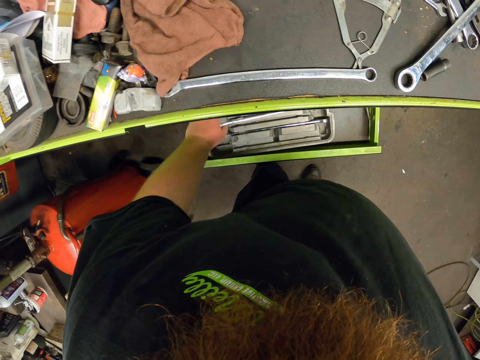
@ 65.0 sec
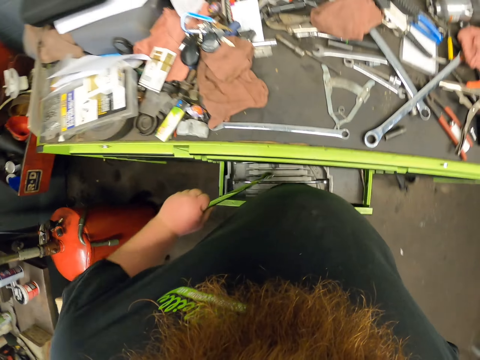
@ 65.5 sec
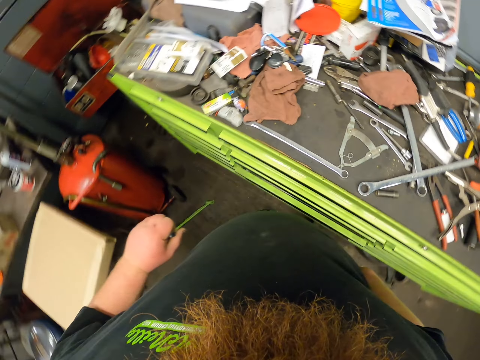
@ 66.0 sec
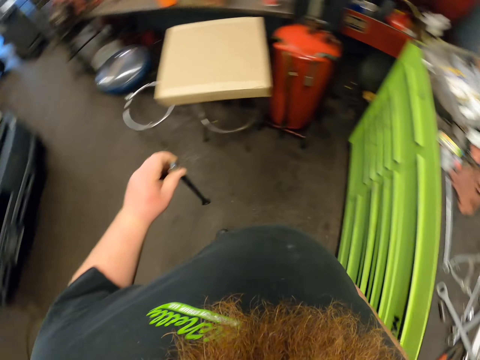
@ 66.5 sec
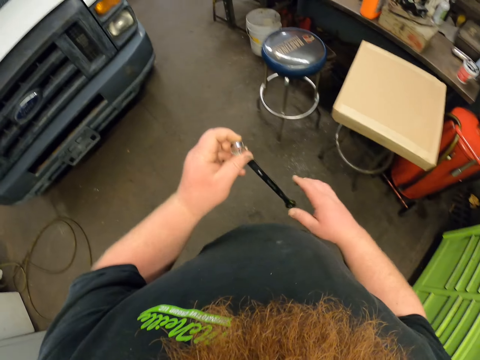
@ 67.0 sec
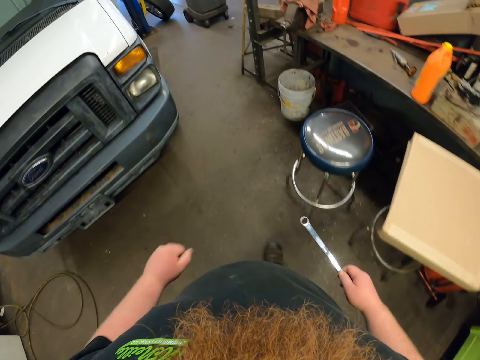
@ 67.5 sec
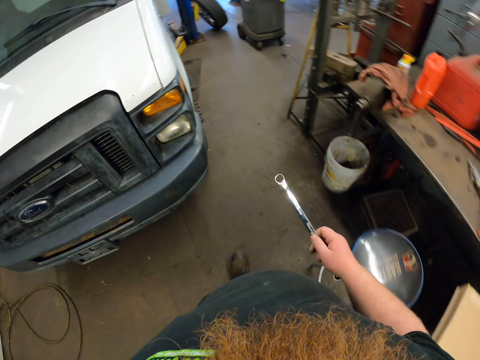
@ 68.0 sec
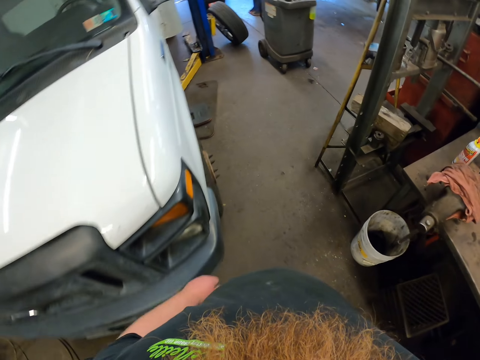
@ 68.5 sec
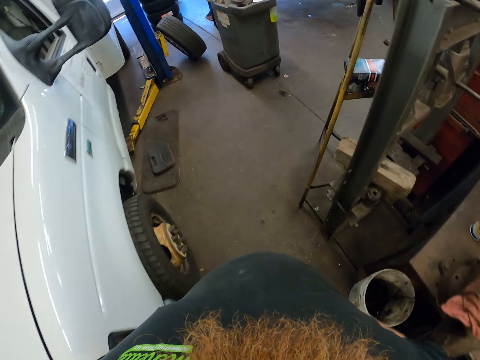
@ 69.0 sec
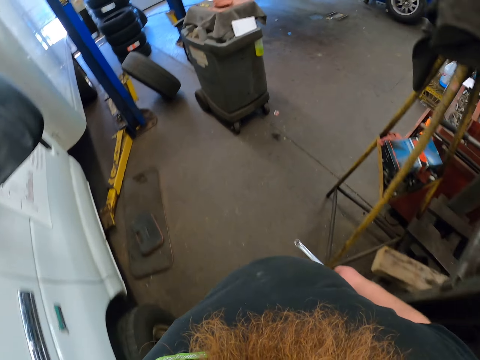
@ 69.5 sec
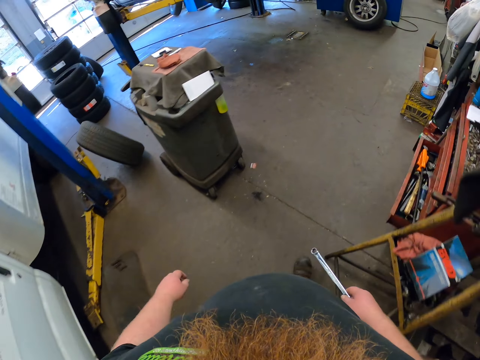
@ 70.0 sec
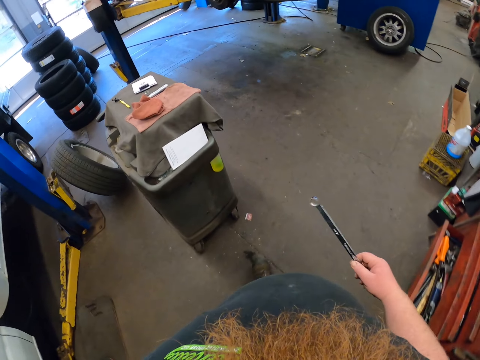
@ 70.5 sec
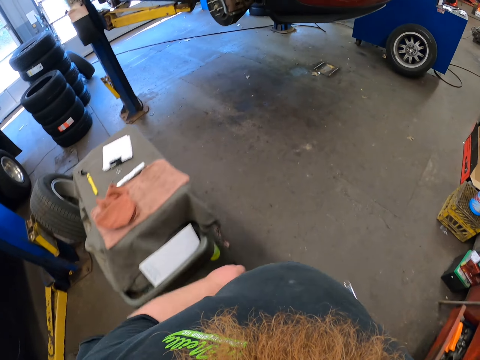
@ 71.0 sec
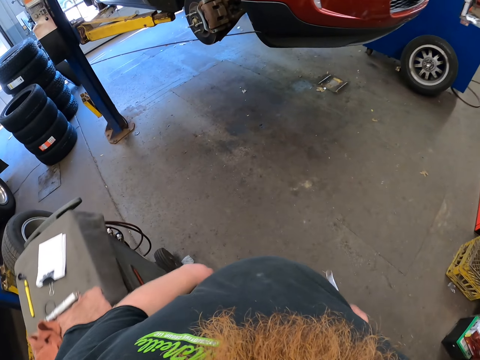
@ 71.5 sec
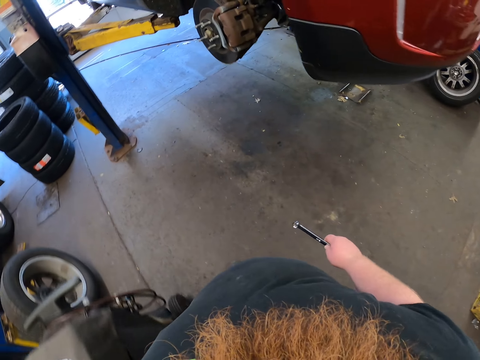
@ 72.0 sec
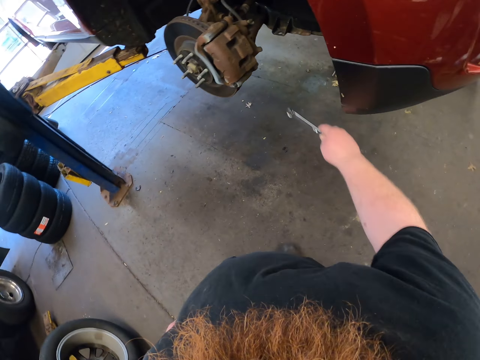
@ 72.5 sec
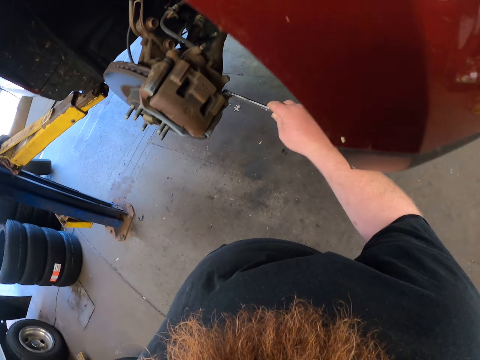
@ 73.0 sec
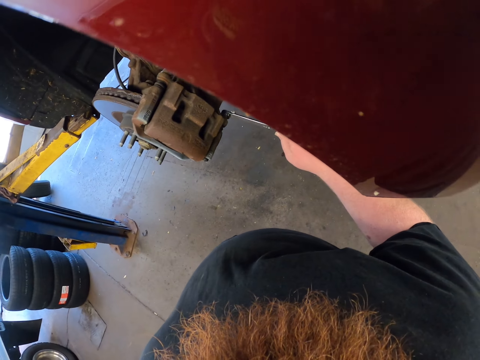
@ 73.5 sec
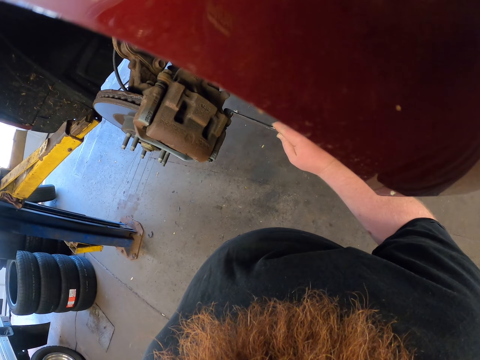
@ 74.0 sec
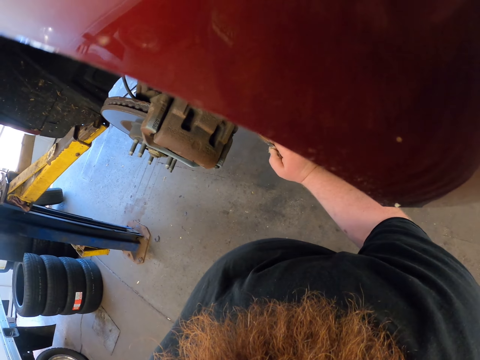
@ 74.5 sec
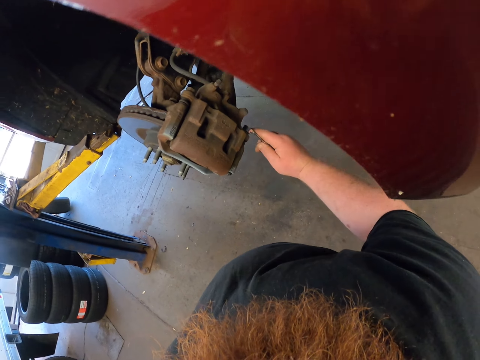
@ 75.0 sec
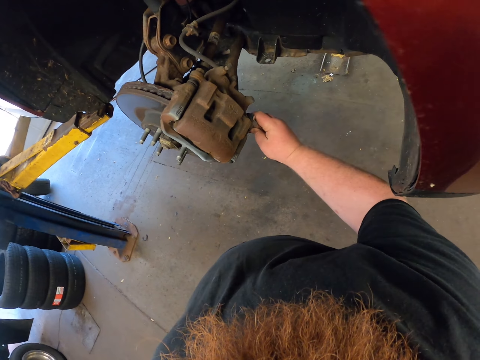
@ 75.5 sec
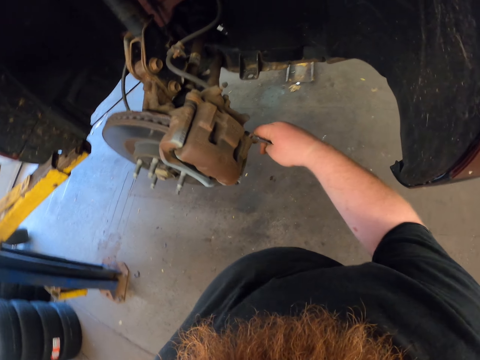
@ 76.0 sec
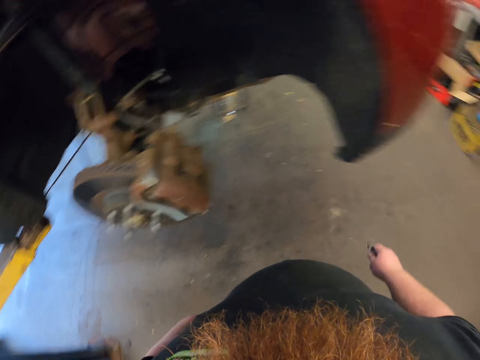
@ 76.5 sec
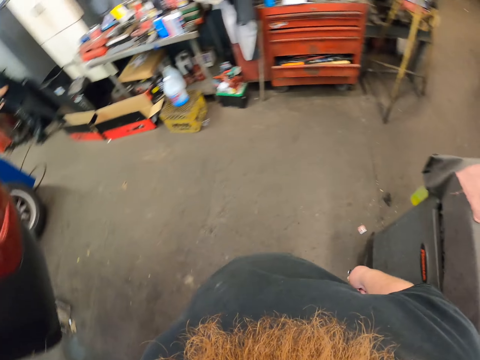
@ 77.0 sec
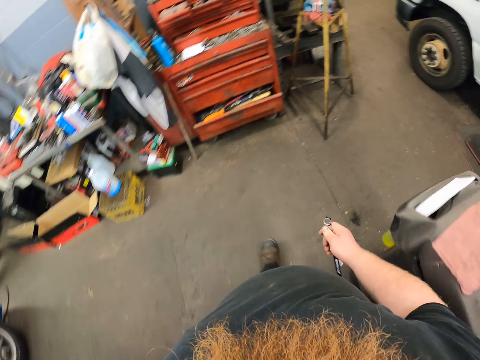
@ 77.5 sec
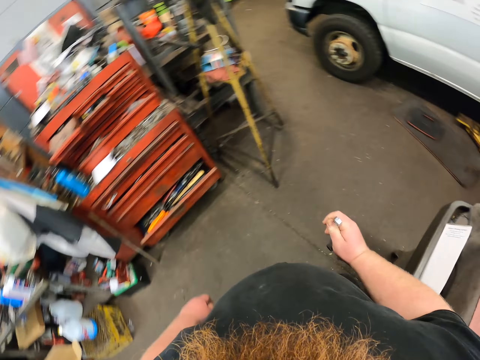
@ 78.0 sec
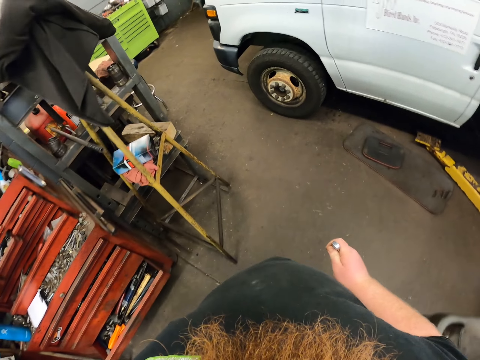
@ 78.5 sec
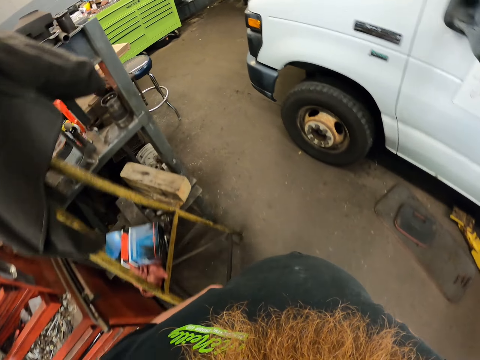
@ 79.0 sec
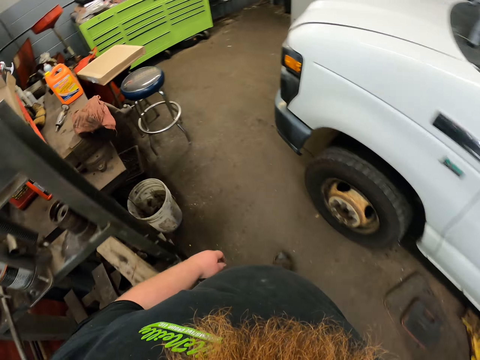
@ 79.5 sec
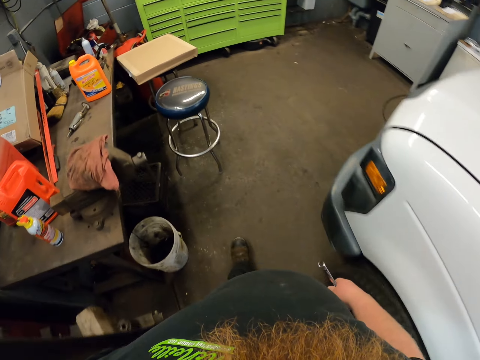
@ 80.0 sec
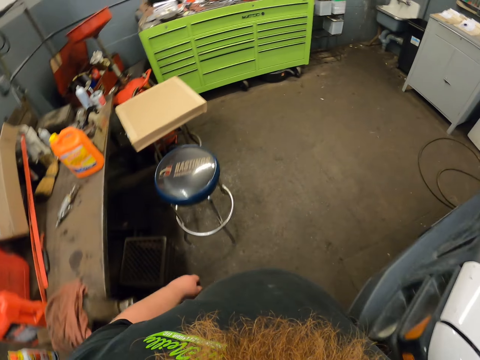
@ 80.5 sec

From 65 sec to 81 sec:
The camera wearer picks up a spanner. They push back the drawer. They walk around. They place the spanner on the car and try to fit in the spanner on the bolt. They open a screw with the spanner. They move the spanner from the car. They walk back for another spanner.

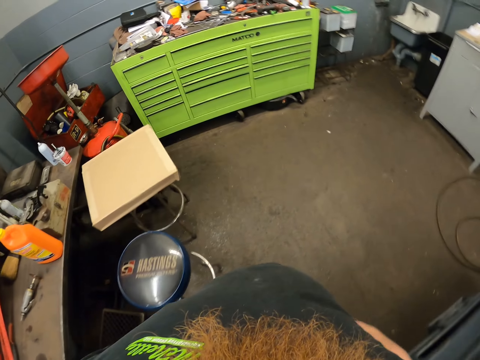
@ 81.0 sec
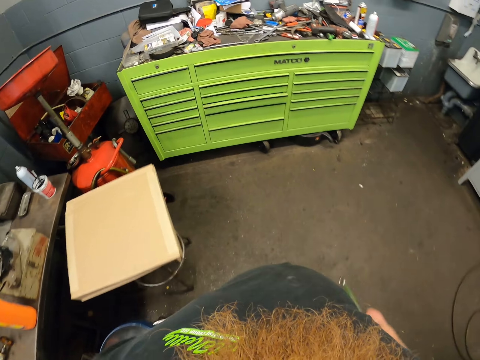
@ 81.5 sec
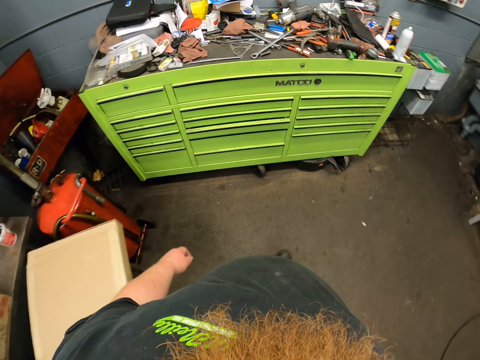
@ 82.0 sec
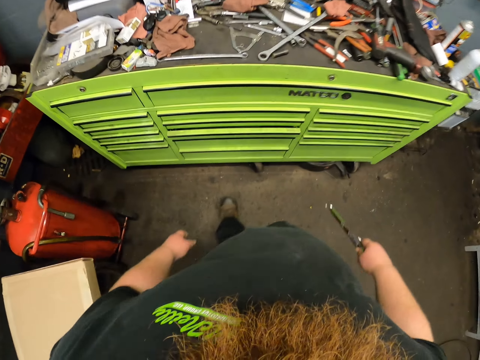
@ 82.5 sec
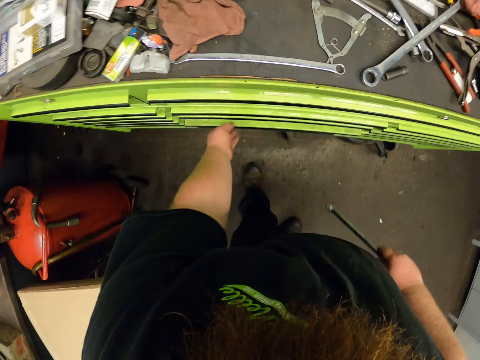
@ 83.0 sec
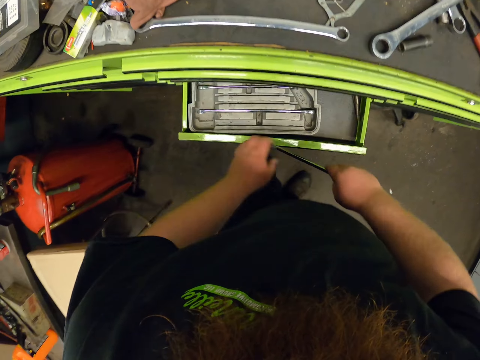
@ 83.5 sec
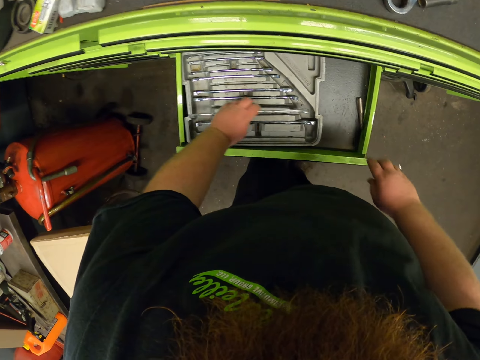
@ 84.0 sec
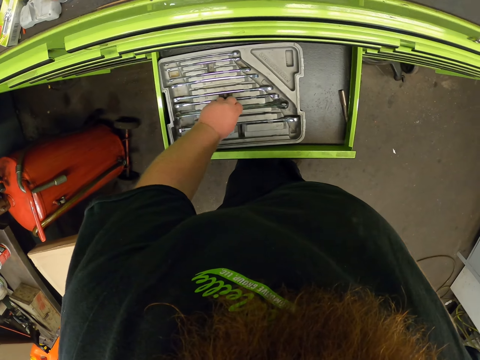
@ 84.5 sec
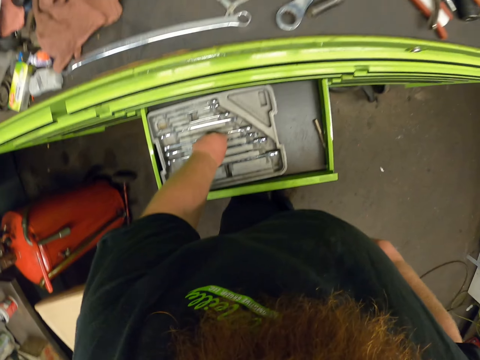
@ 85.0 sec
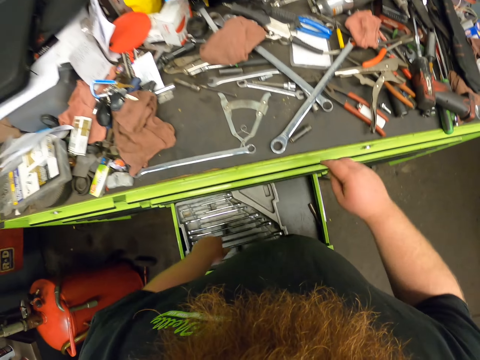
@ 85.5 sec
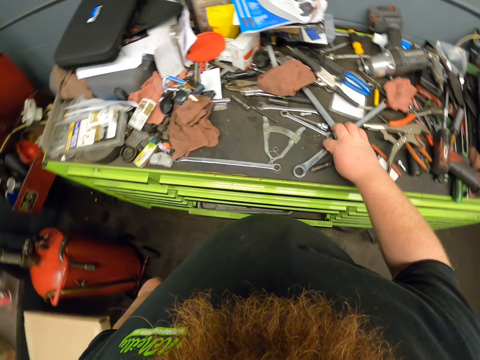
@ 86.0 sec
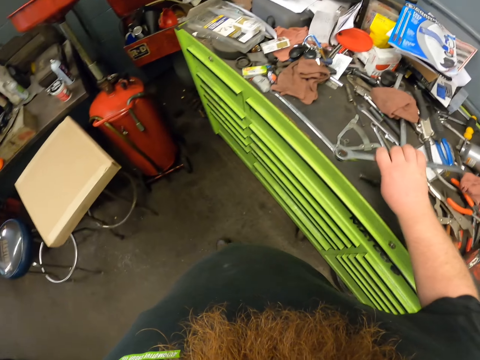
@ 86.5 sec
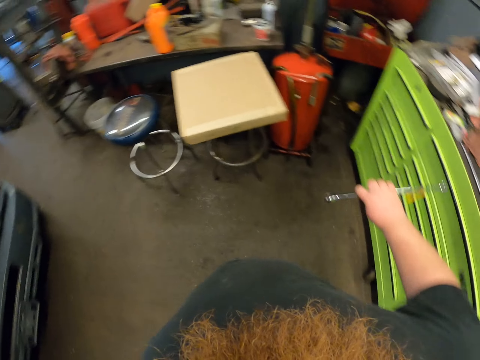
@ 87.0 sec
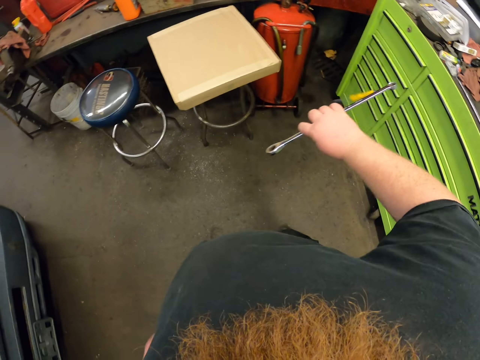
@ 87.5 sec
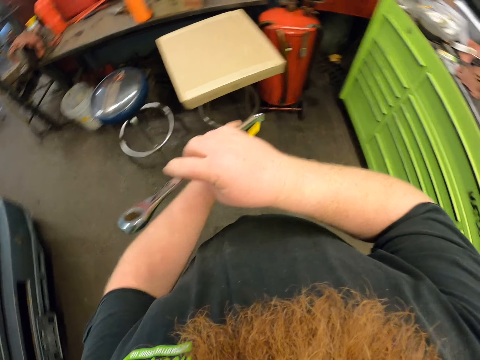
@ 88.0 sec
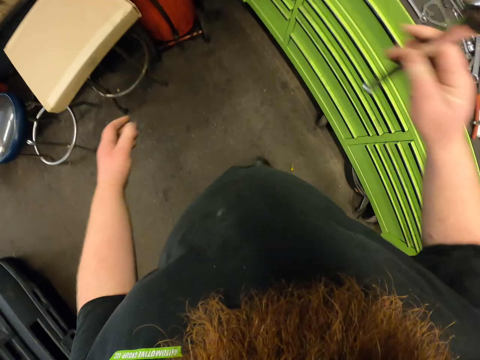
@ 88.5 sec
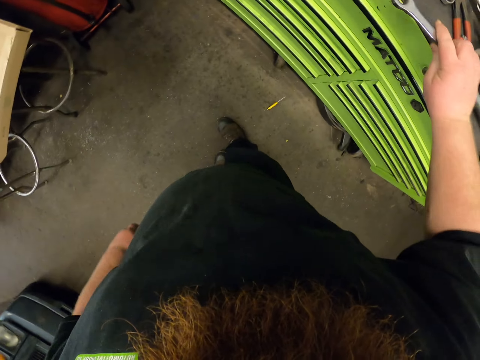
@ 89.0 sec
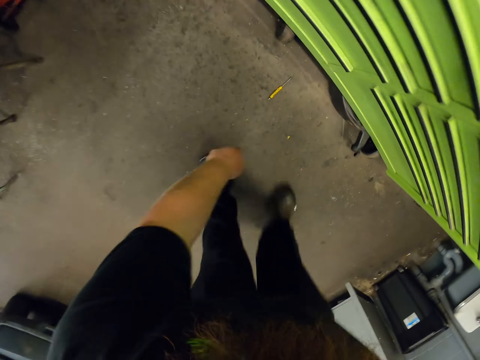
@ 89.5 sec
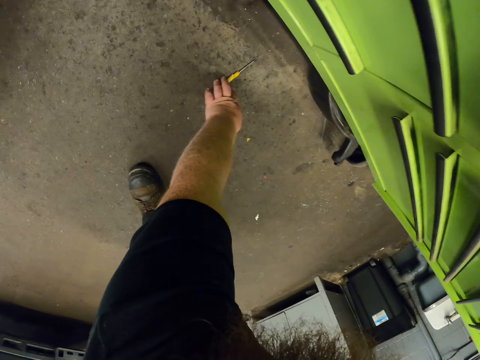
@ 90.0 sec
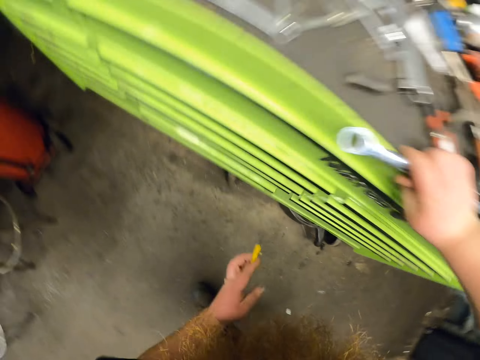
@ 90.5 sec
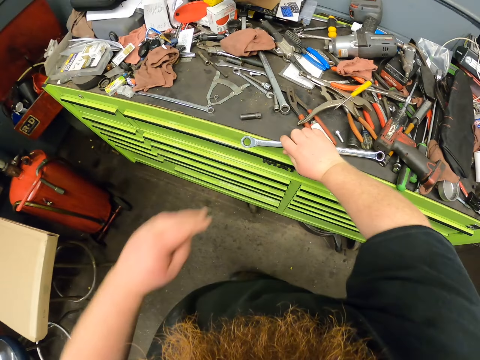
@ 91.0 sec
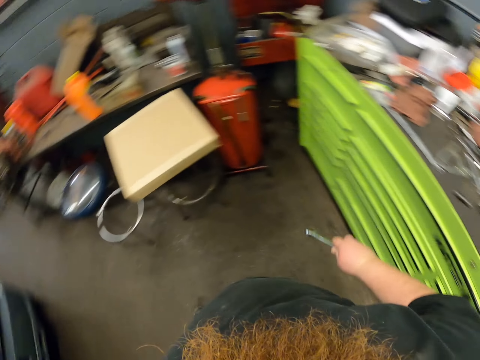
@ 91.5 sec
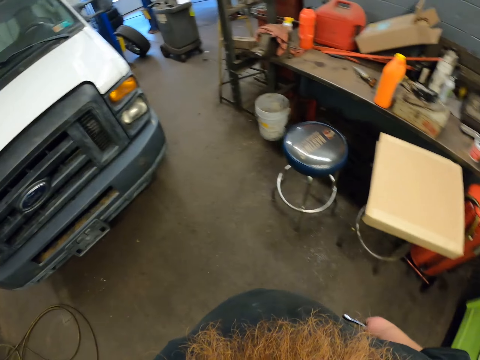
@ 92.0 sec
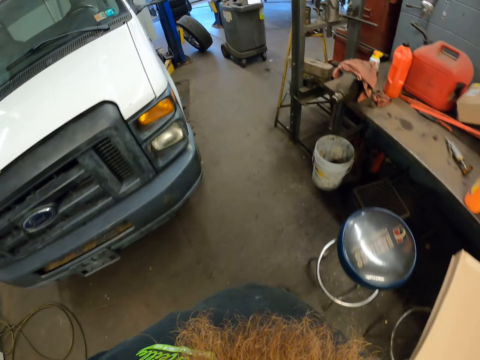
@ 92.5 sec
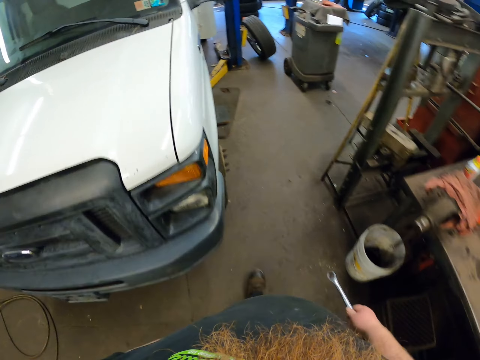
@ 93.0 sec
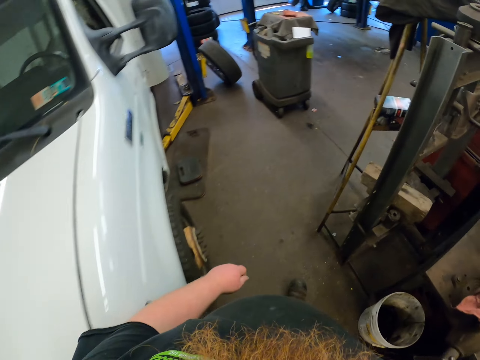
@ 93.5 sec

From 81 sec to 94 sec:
The camera wearer pulls out the drawer. They place the spanner in the drawer. They pick up another spanner. They place the spanner down. They pick up a screw from the floor. They throw the screw on the table. They pick up the spanner. They walk around.
